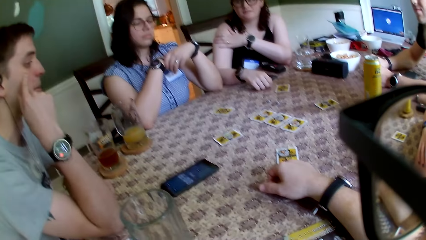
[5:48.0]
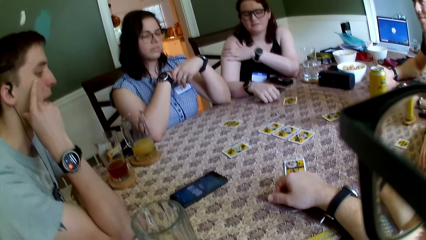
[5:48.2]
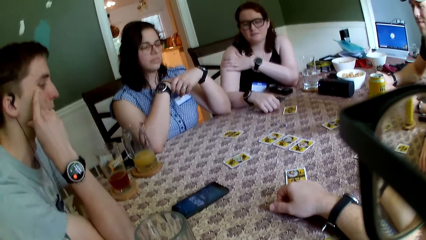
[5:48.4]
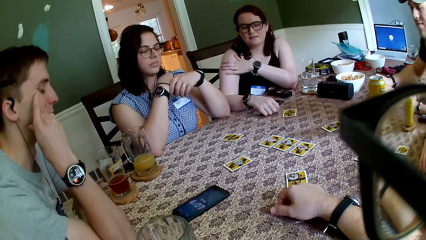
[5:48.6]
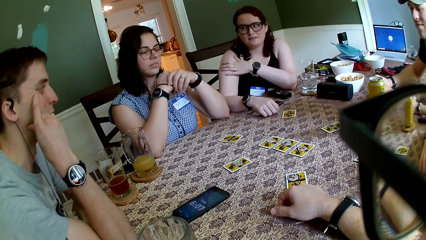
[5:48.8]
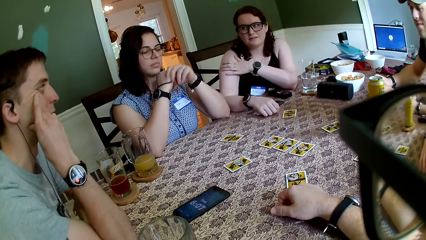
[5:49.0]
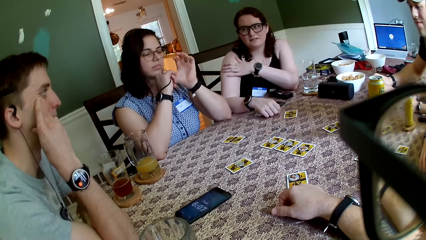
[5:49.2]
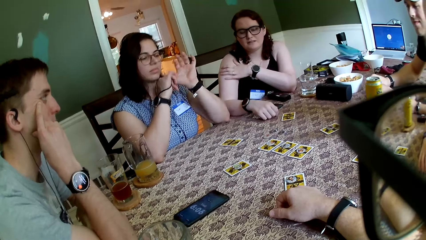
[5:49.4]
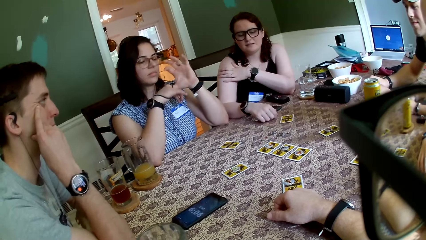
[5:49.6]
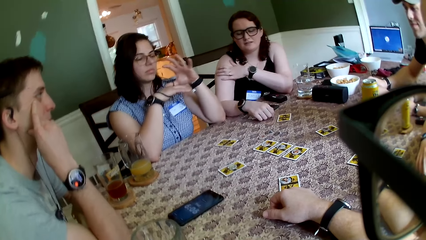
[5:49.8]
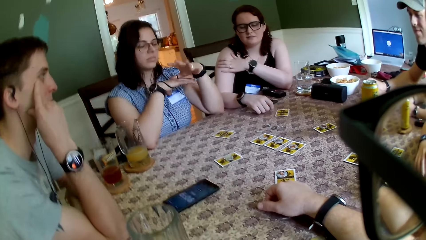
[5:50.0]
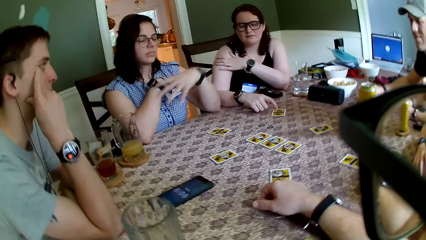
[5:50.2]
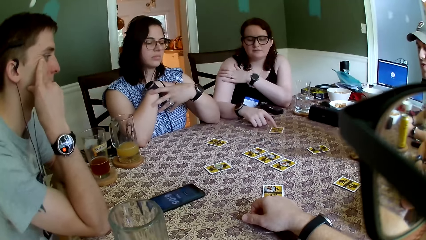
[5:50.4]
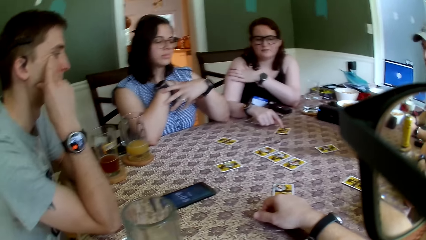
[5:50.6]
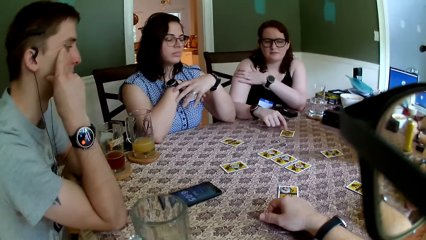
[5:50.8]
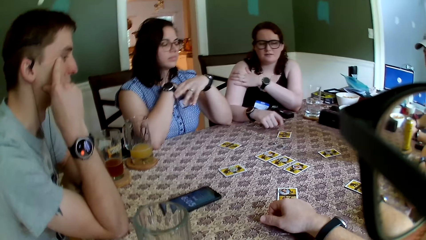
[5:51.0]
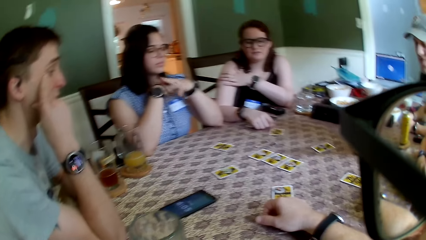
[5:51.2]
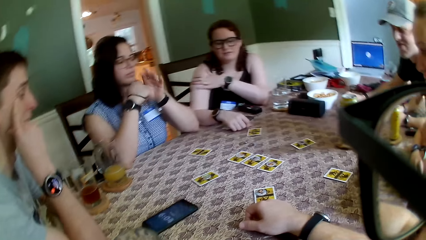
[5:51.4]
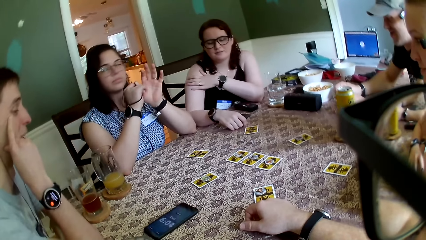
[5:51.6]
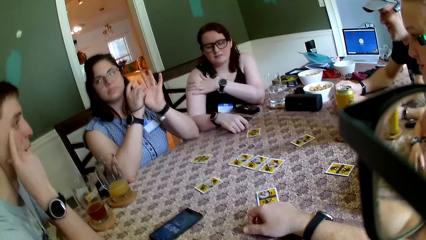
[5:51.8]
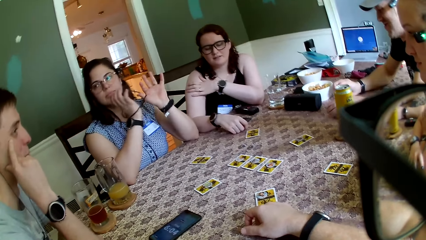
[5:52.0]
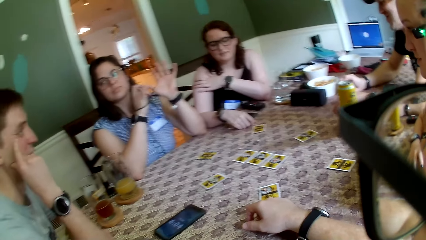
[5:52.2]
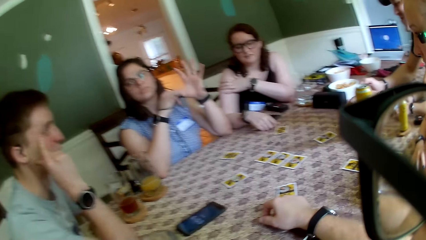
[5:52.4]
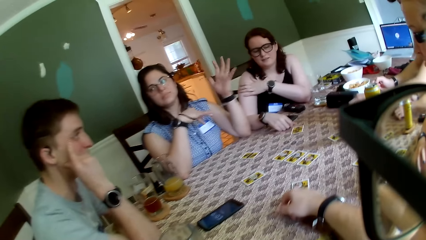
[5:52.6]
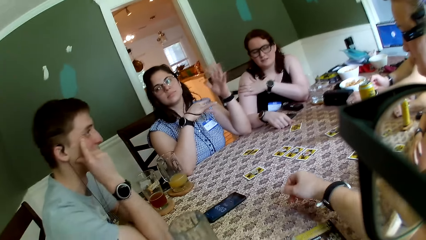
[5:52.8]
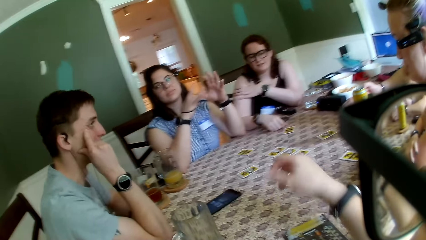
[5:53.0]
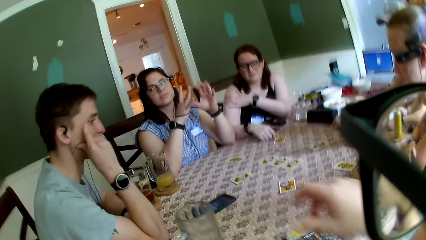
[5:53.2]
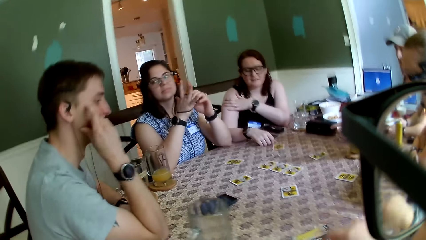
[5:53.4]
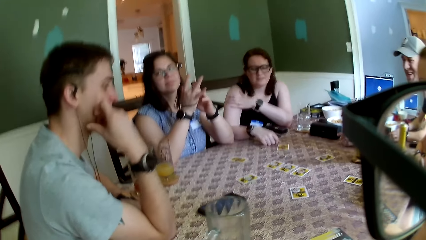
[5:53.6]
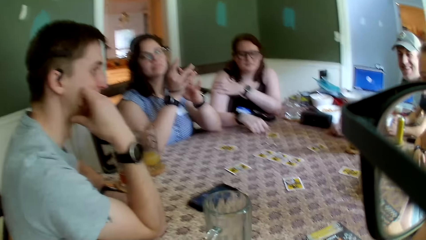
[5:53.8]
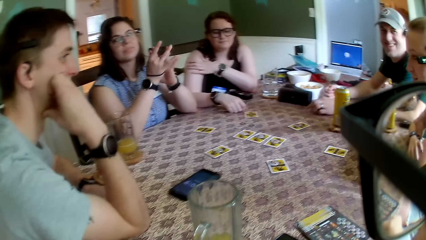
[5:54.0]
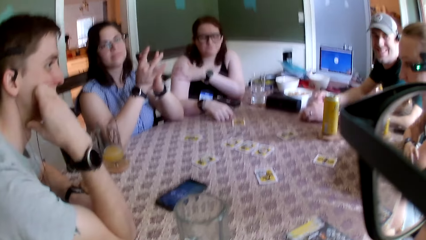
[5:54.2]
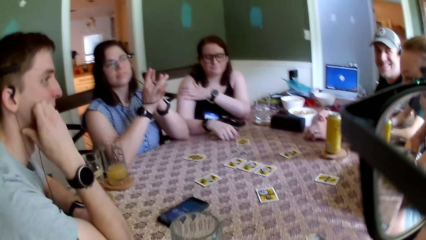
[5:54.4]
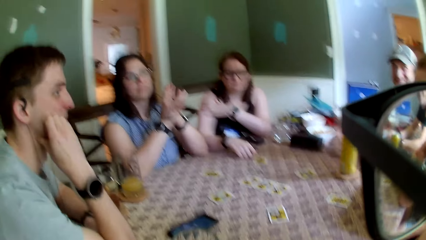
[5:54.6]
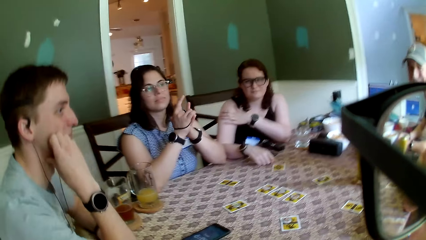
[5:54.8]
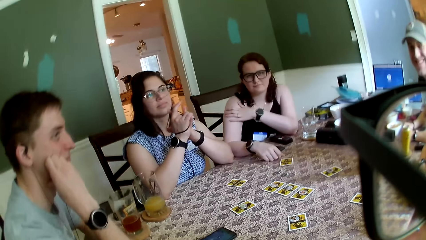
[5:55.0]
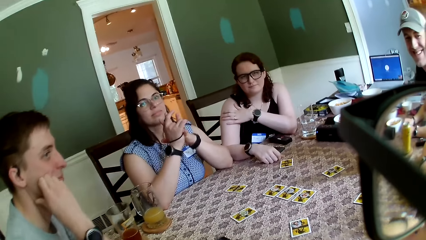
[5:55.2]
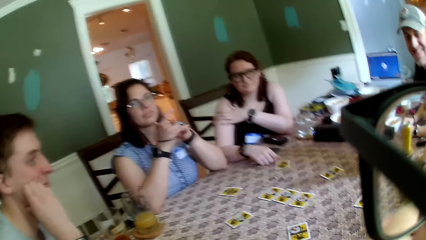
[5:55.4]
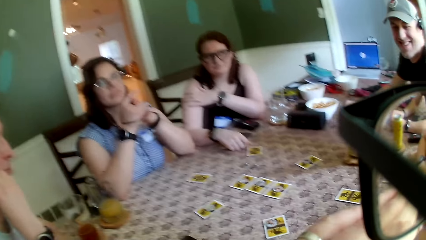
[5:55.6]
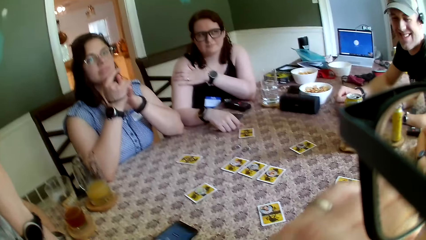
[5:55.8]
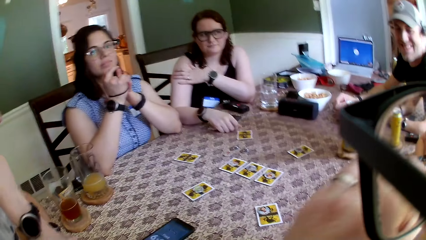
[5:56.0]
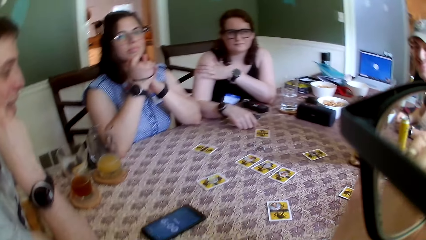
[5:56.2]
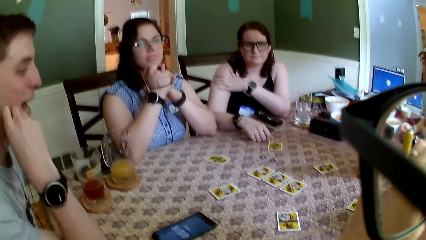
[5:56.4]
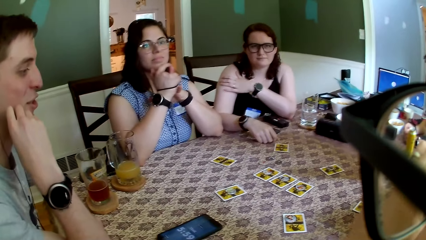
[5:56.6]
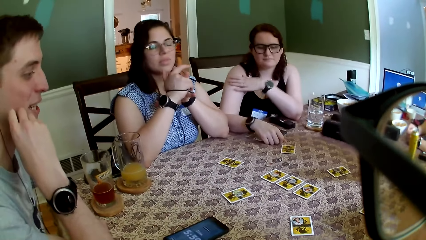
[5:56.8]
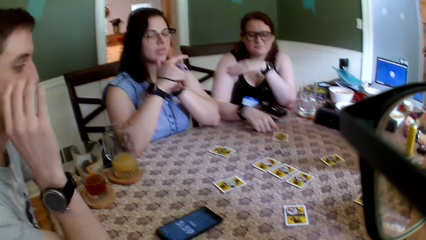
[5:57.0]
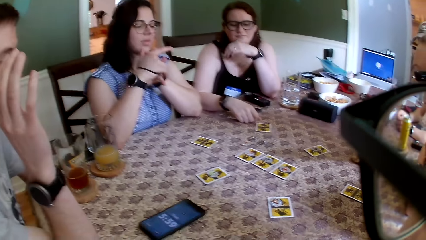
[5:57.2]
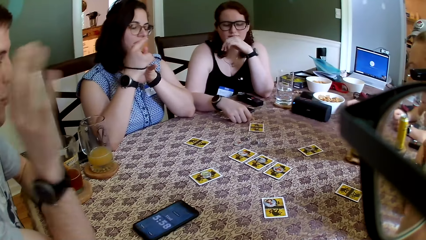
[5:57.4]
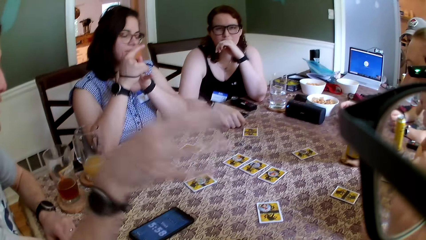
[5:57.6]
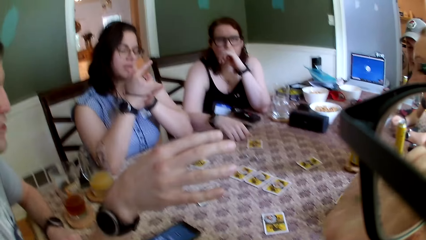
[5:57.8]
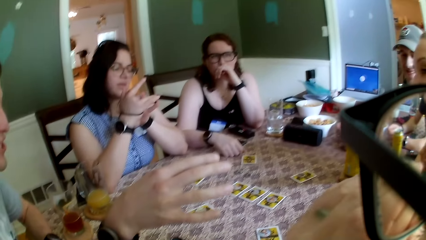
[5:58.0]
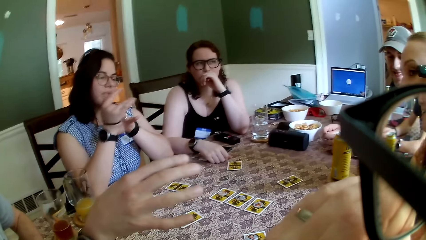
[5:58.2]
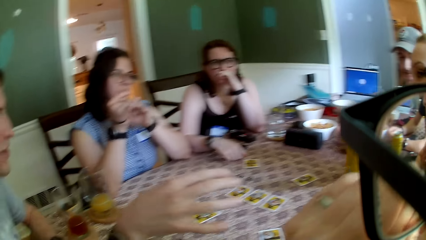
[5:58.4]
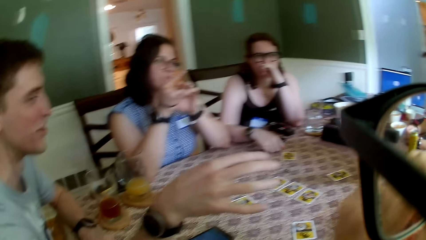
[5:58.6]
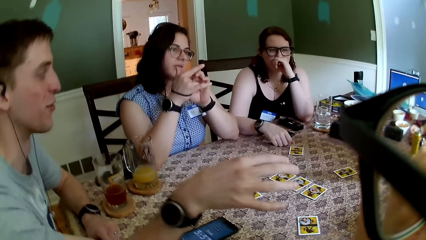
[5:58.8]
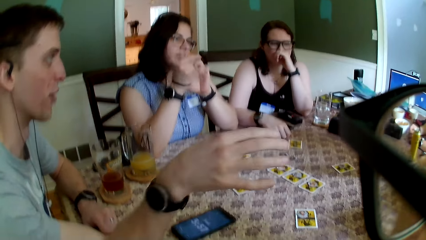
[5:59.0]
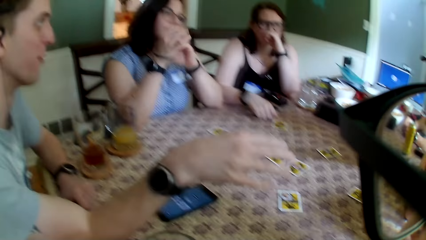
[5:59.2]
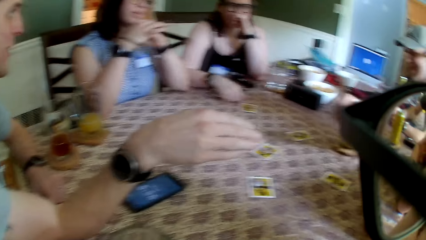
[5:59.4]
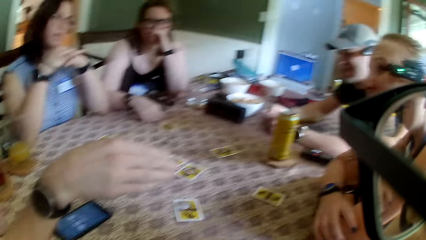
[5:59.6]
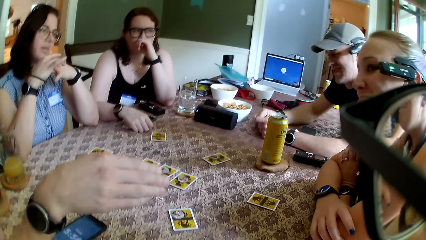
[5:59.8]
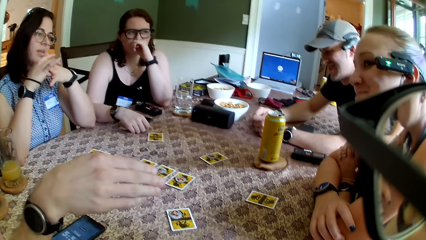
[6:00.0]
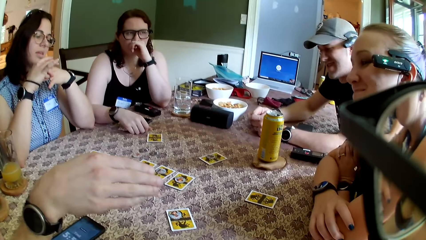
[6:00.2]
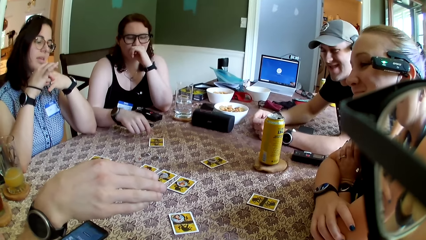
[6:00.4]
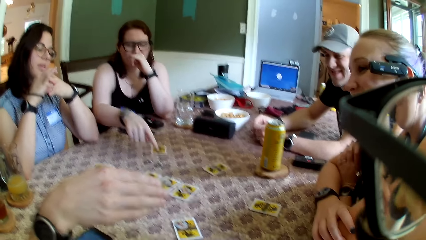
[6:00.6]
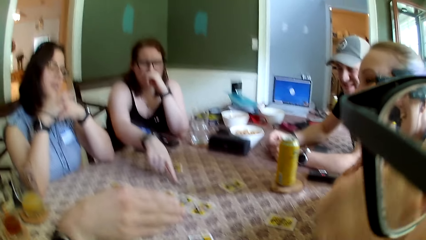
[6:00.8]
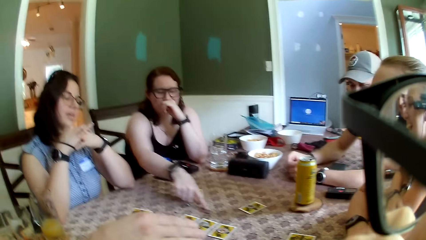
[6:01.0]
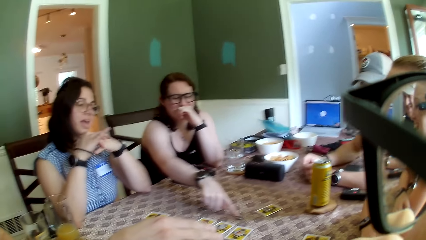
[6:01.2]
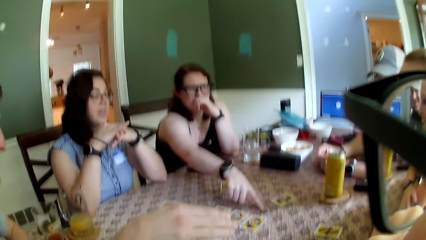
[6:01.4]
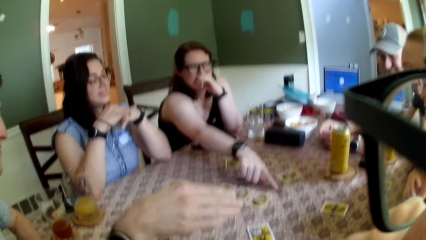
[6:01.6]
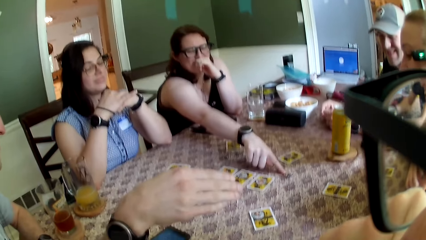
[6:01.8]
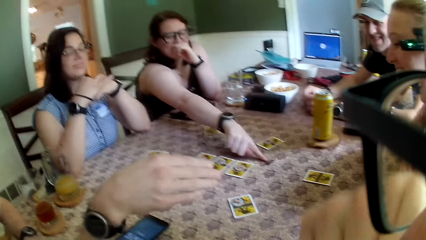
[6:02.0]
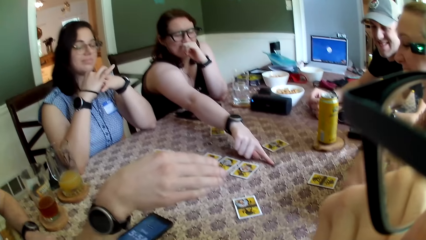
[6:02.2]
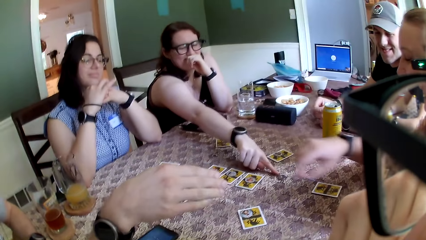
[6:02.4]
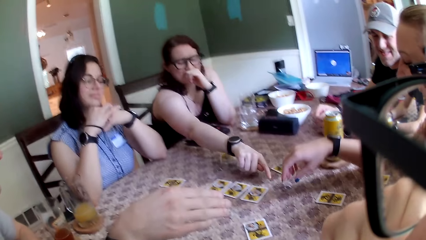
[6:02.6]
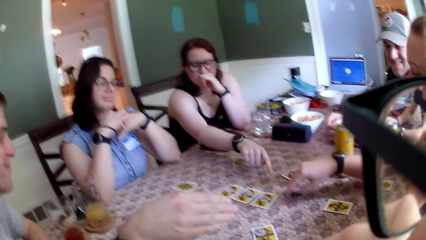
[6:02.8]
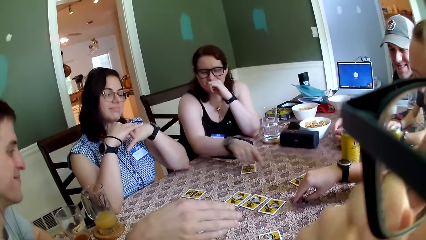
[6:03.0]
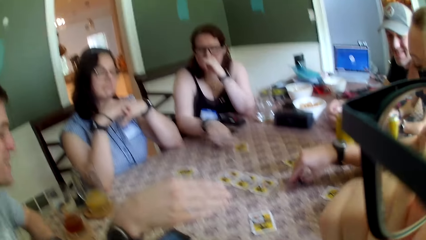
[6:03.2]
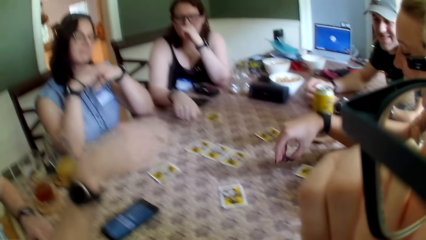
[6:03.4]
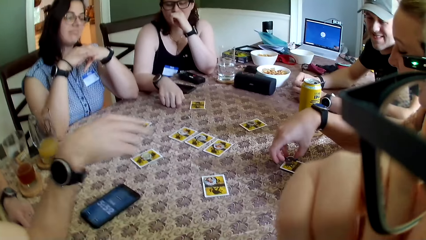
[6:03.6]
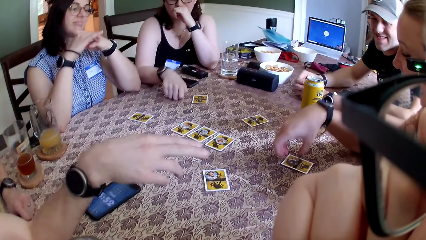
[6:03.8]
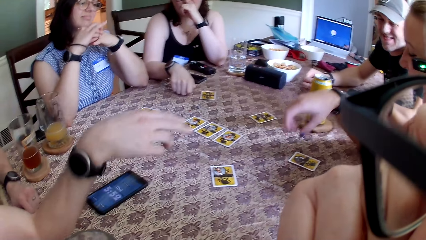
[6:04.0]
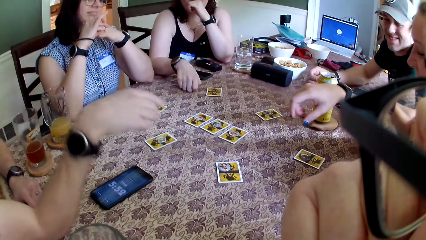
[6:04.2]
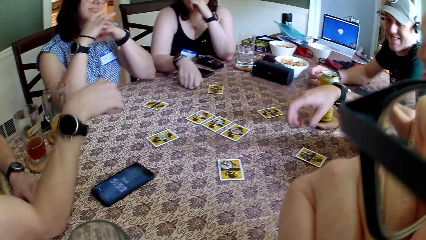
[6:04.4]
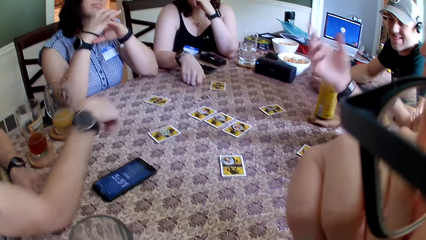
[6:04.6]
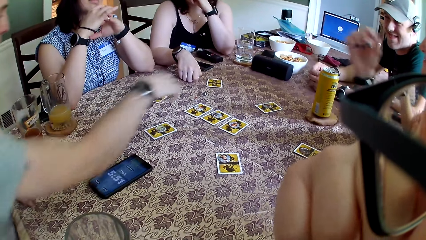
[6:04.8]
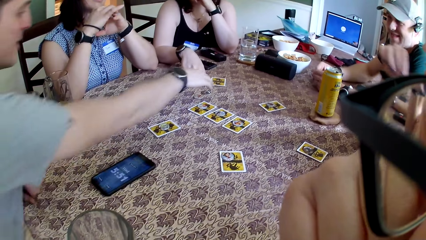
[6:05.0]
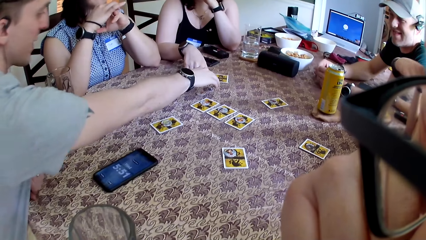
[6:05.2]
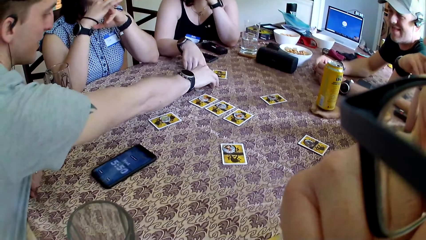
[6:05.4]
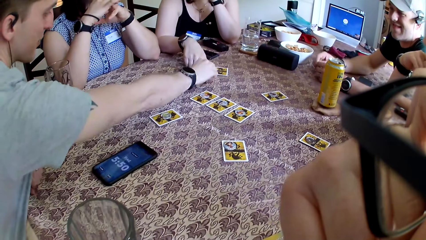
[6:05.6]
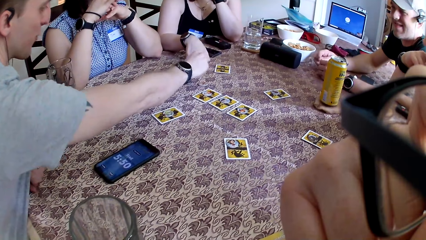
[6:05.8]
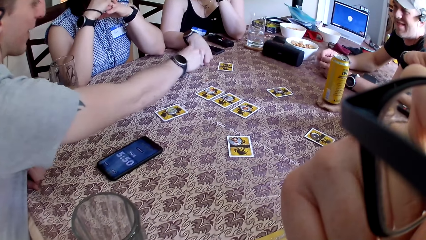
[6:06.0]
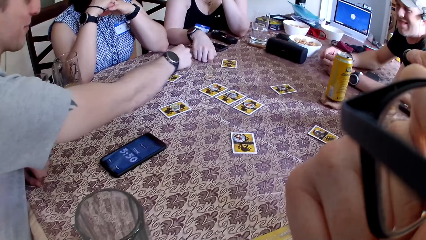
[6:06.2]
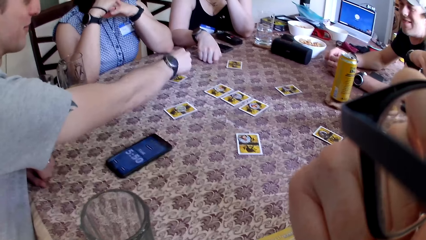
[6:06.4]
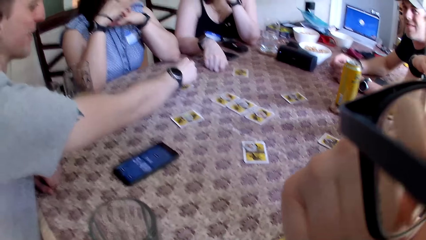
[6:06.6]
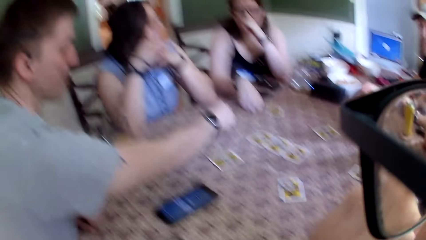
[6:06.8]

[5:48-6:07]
A man touches his face with his right hand. The man holds his face with his hand. A woman twists the band on her hand. Another woman pushes the card with her finger. The second woman touches the card on the table with her right hand. The man interacts with another man. The camera wearer removes his right hand from the table. He interacts with the first man. The second woman touches the coin on the table with her right hand and moves the coin on the table with her right hand. A third woman picks up a coin on the table with her right hand and drops the coin on the card with her right hand. The first man picks up a coin on the table with his right hand.
